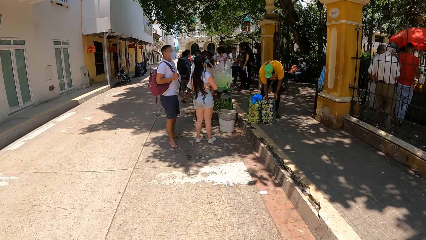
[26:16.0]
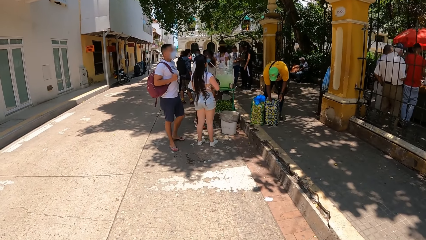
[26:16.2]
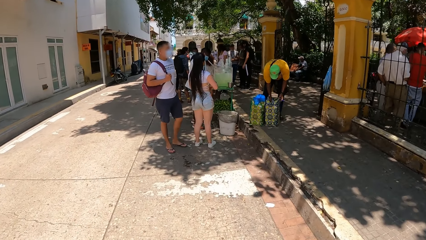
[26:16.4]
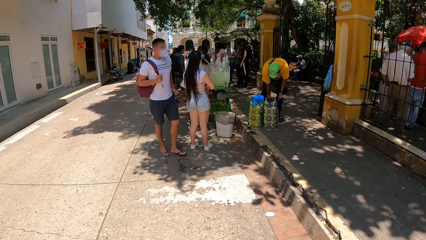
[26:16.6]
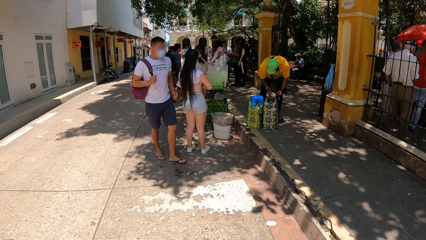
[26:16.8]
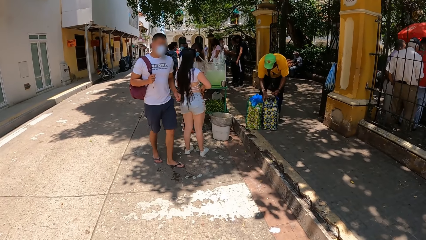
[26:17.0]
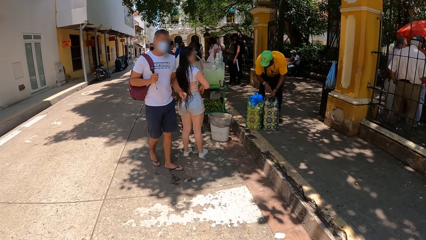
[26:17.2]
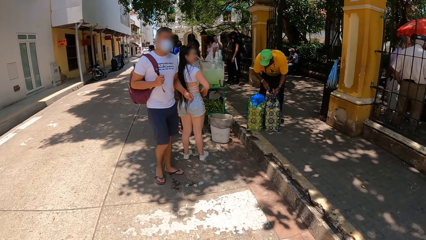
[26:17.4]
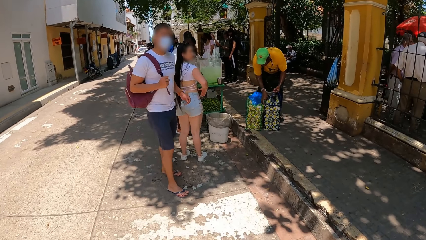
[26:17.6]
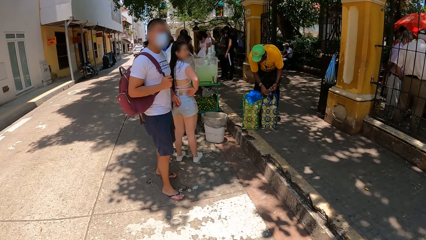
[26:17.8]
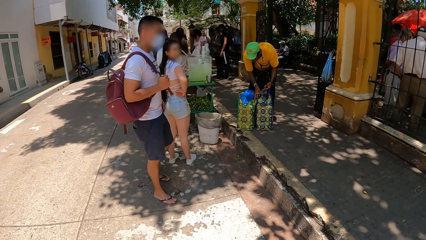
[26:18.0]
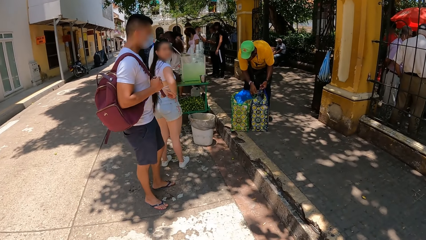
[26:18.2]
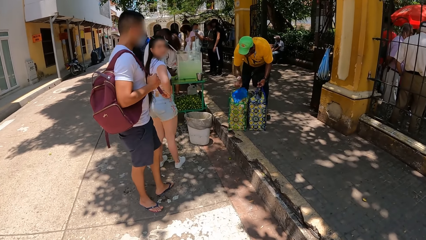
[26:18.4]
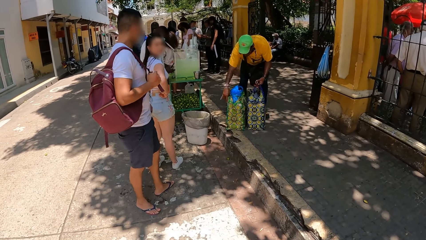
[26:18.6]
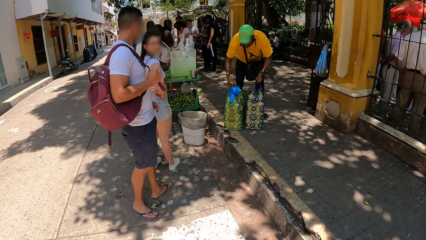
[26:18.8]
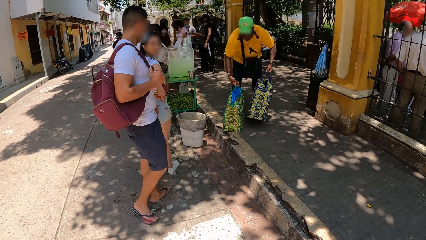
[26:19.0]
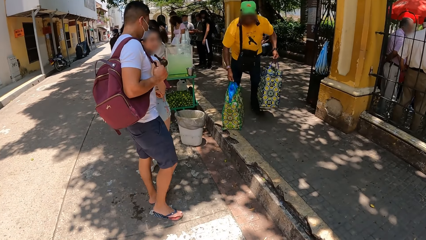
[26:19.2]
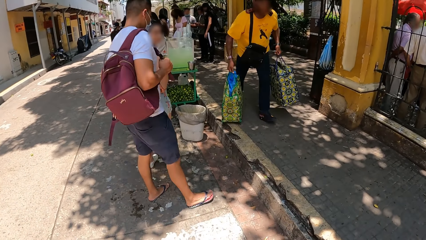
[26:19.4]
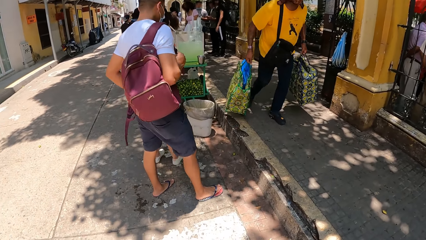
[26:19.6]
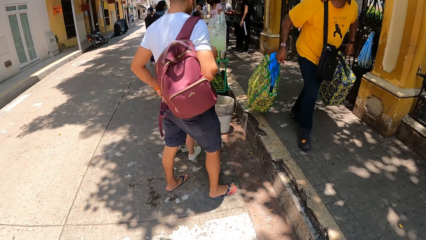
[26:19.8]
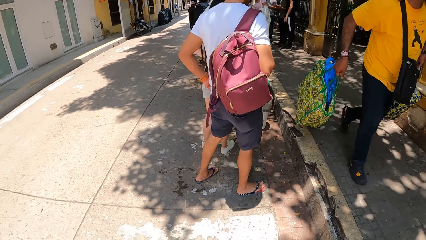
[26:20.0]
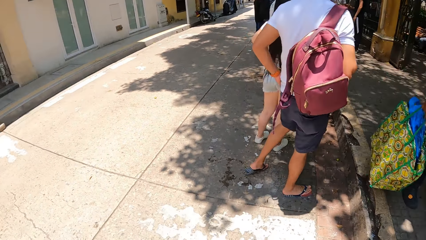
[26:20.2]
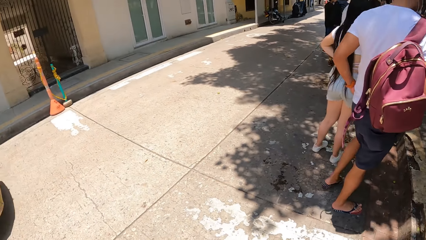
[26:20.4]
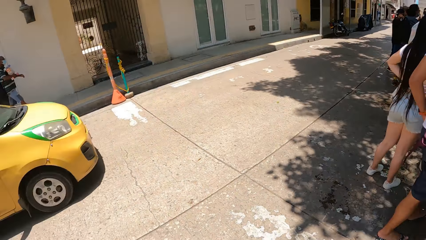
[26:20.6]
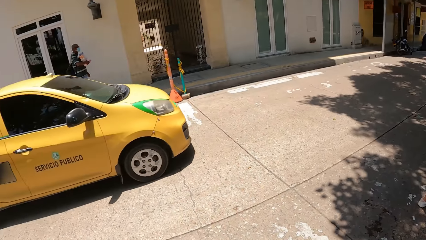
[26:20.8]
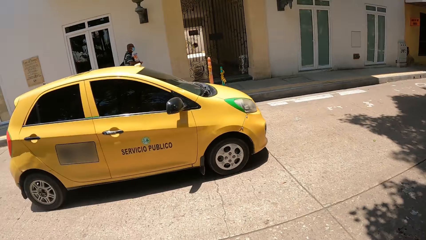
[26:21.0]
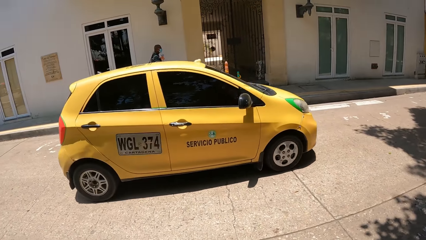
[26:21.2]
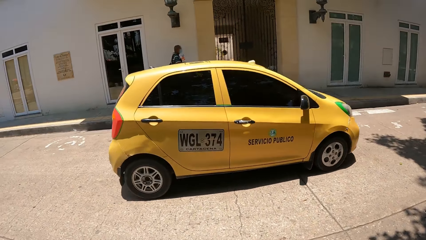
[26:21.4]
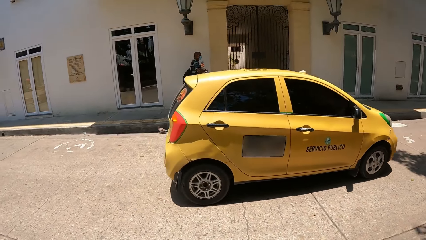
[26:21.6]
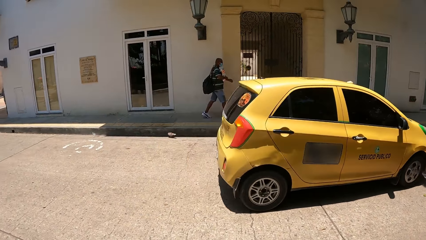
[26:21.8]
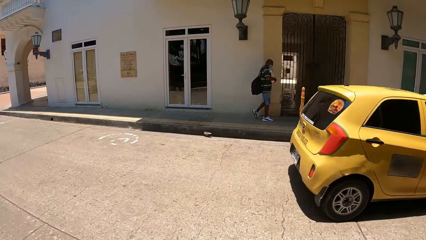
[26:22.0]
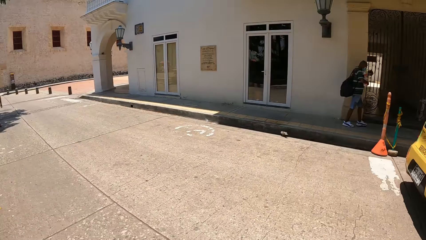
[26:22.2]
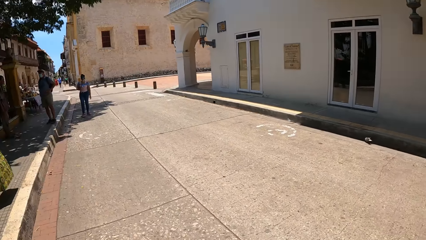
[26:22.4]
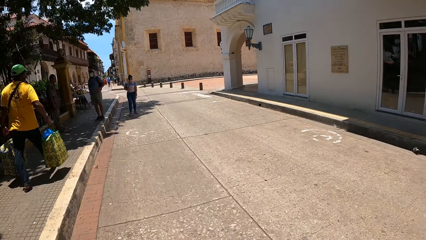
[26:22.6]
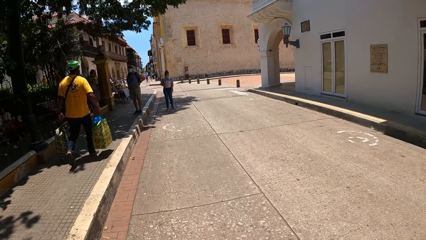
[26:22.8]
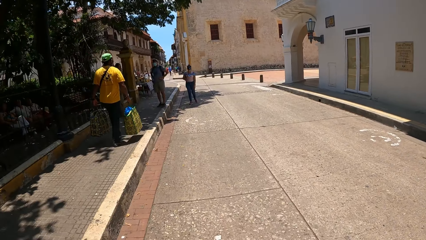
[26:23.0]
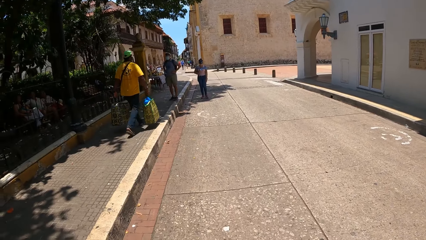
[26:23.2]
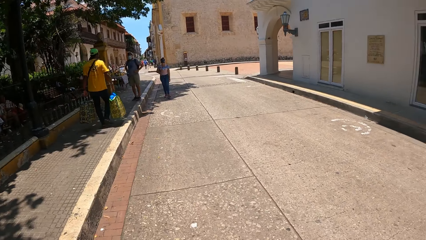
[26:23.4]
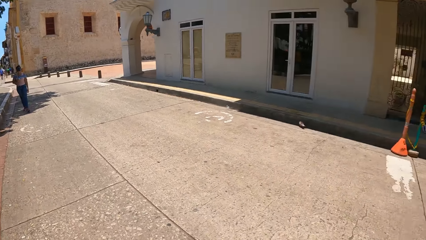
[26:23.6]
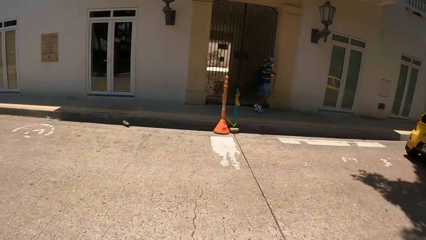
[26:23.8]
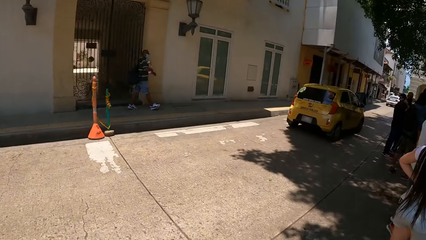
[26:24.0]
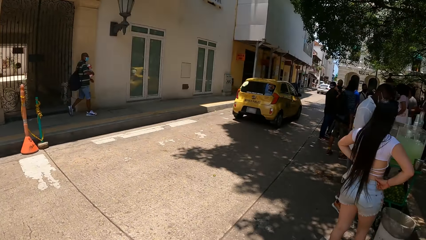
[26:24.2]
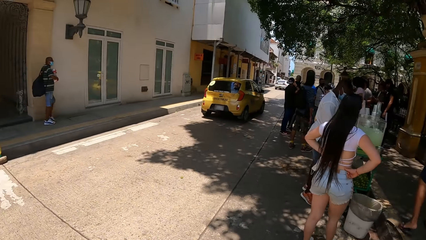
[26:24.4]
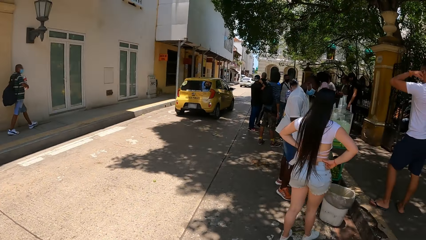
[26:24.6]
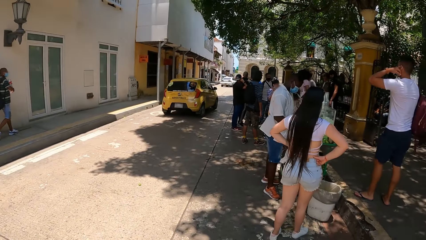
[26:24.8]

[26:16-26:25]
The camera wearer walks on the pavement. They look around.

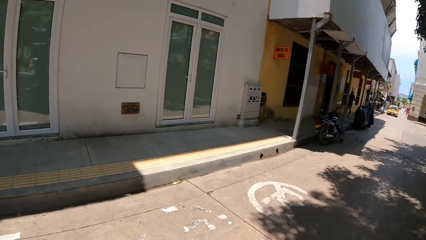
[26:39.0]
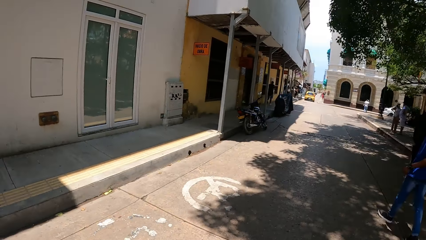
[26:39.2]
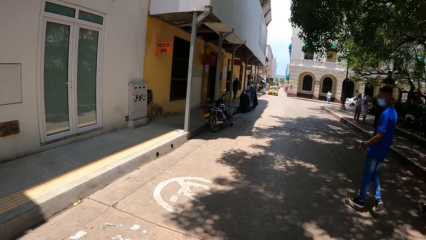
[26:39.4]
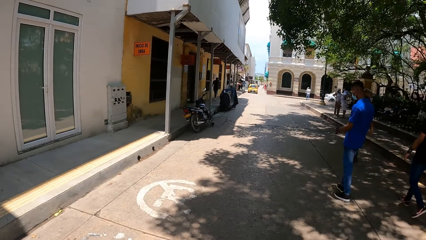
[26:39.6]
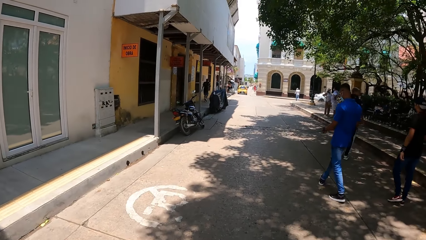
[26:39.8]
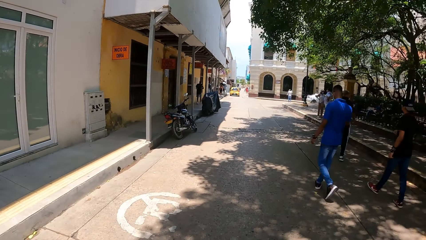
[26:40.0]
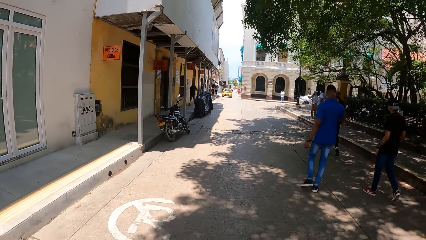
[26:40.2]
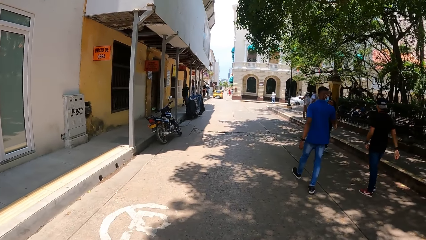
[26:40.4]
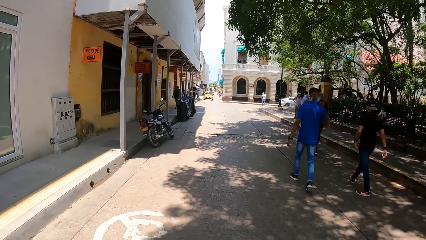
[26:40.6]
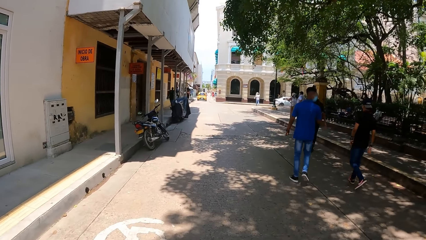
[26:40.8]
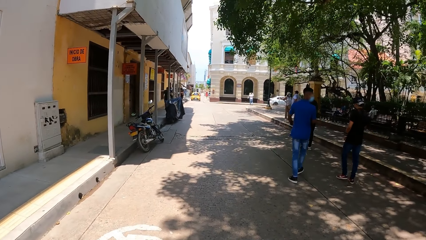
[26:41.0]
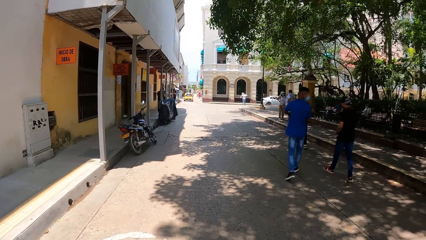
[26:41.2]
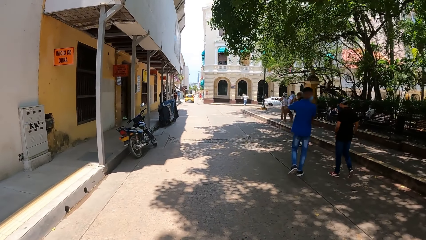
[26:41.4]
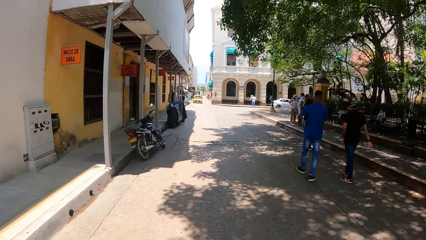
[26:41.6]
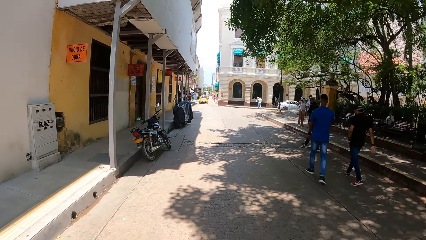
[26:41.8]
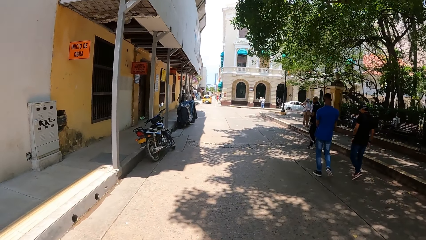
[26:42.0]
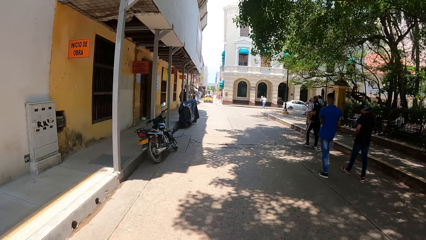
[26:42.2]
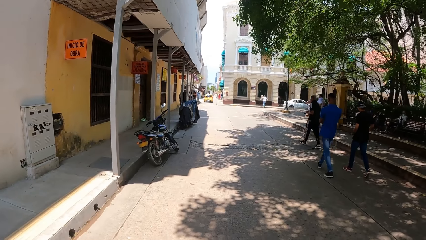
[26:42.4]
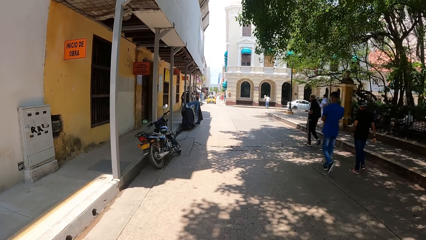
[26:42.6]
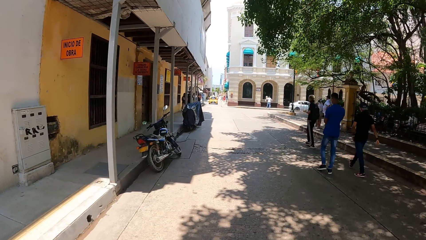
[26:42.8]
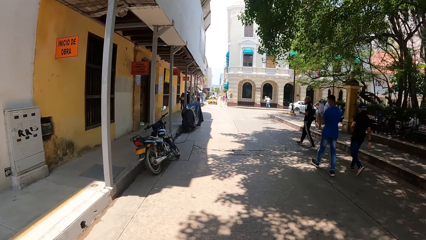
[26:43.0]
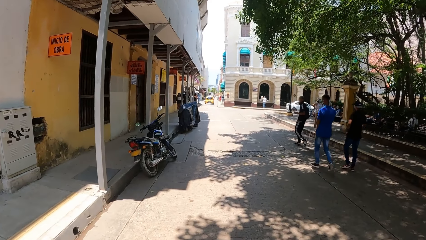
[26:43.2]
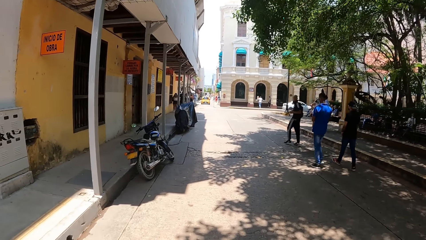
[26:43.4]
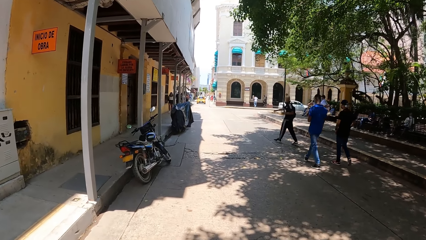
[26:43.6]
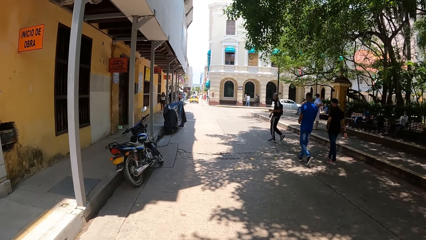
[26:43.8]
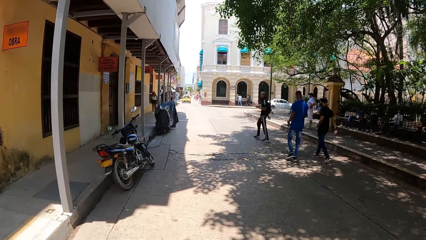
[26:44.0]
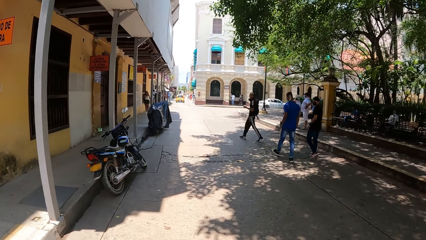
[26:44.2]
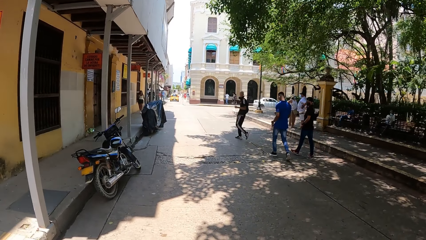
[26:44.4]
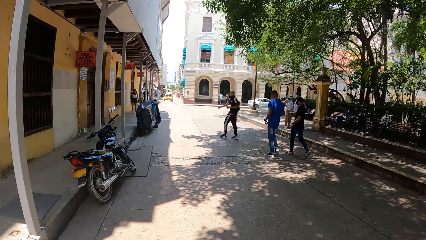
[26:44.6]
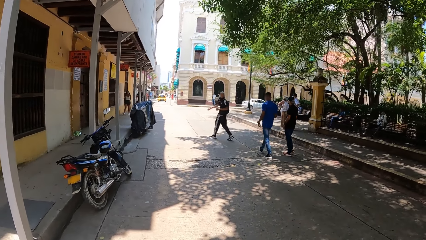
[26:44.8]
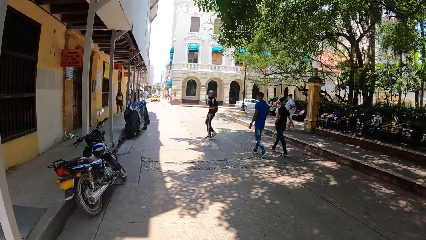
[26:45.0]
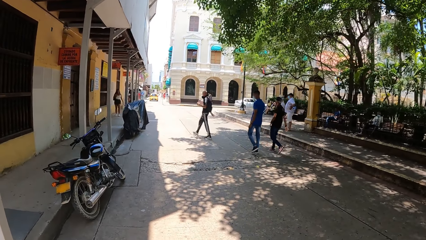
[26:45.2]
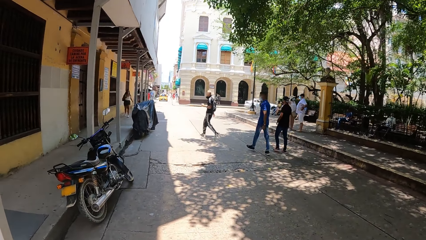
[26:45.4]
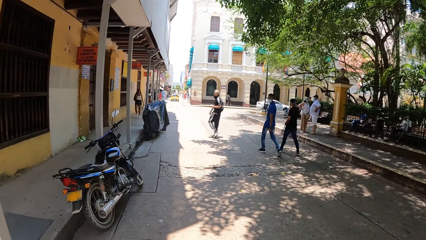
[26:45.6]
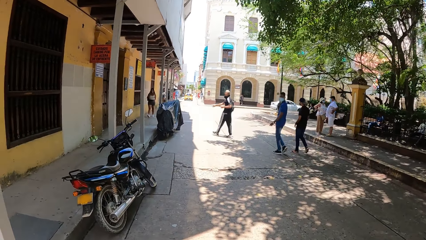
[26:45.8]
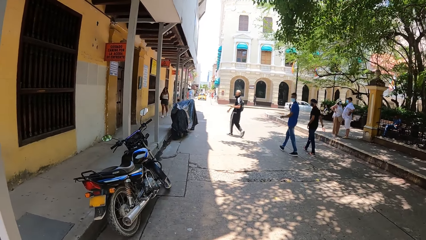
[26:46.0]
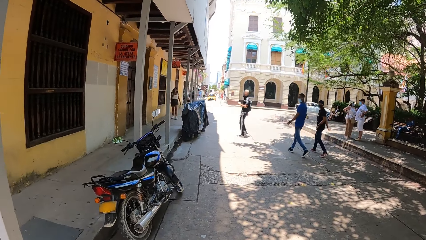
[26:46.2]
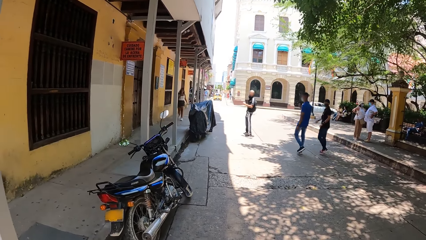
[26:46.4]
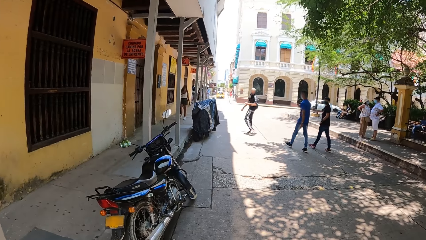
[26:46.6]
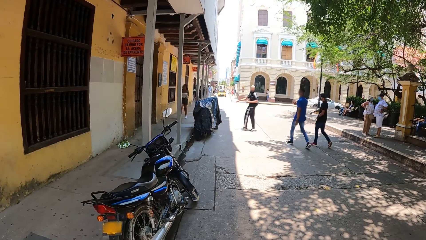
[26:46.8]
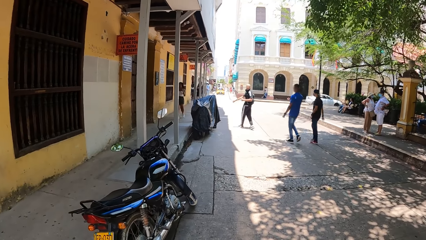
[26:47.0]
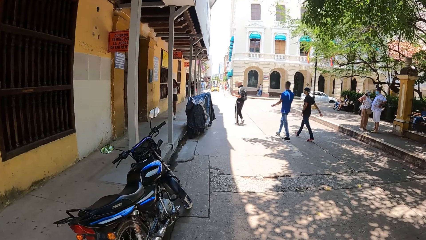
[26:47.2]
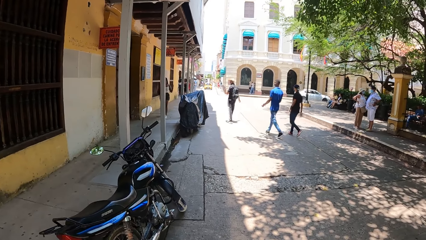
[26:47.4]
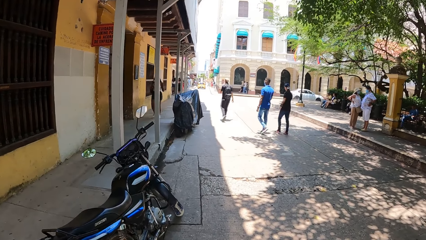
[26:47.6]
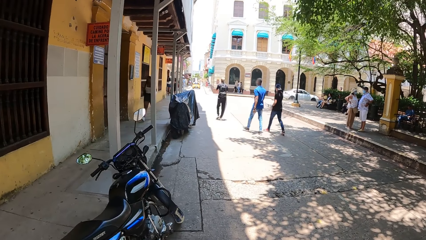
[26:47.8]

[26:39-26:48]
The camera wearer walks around.
